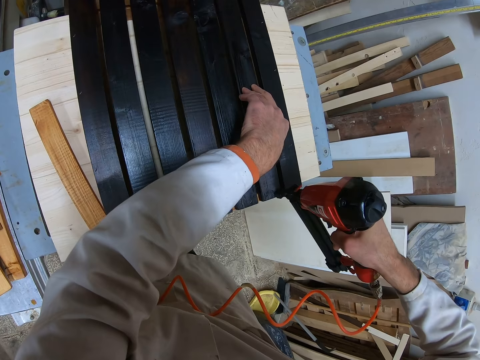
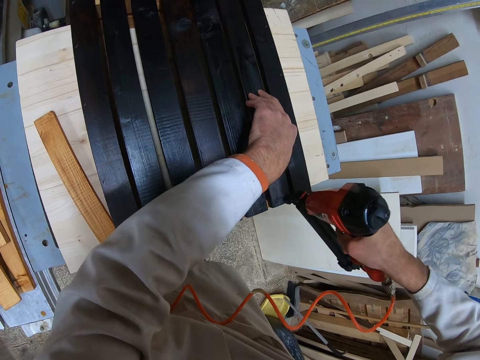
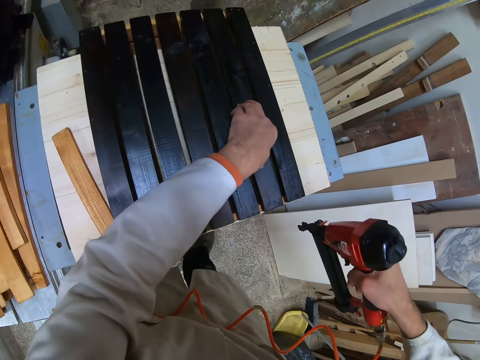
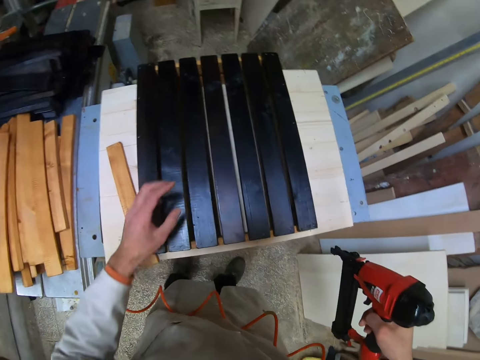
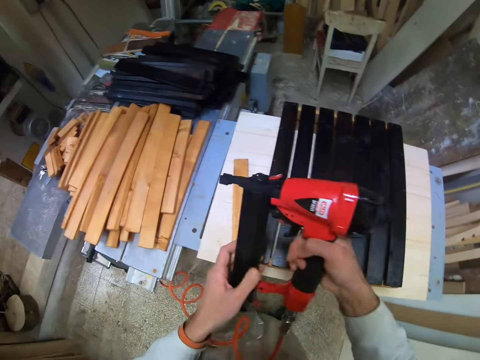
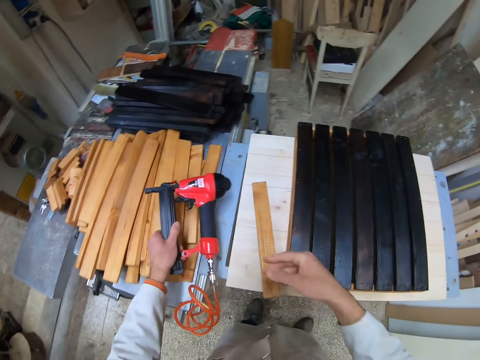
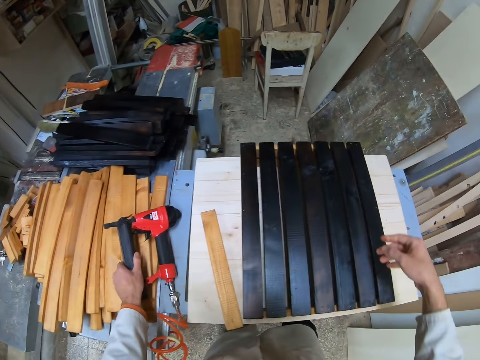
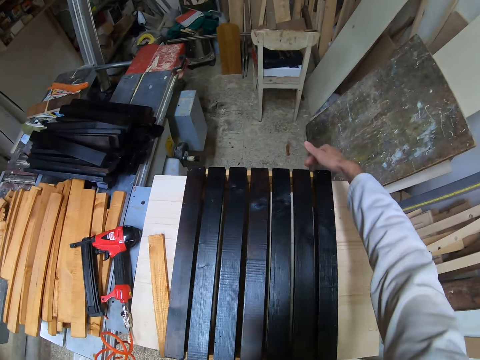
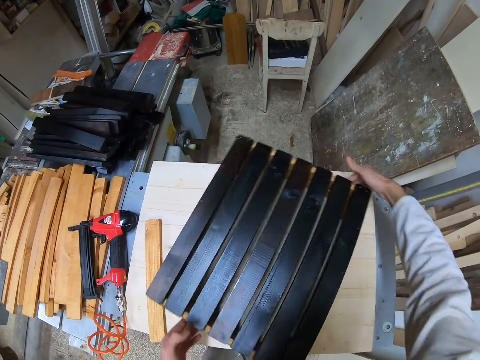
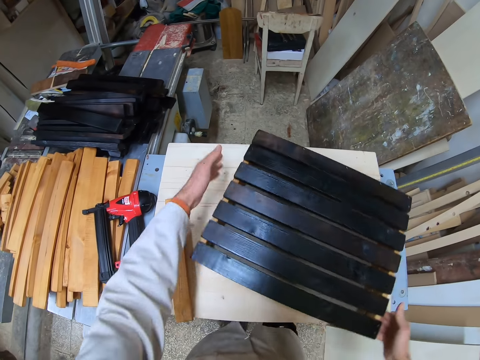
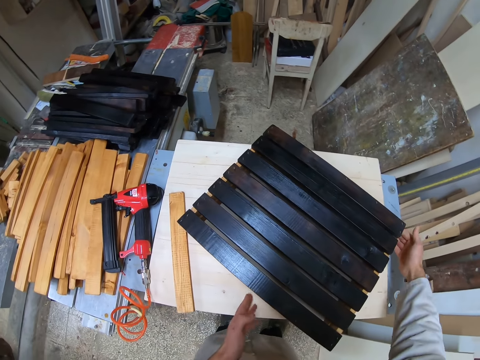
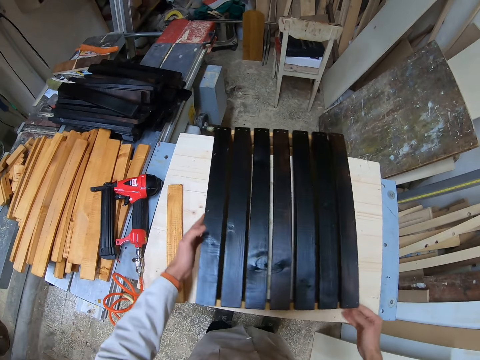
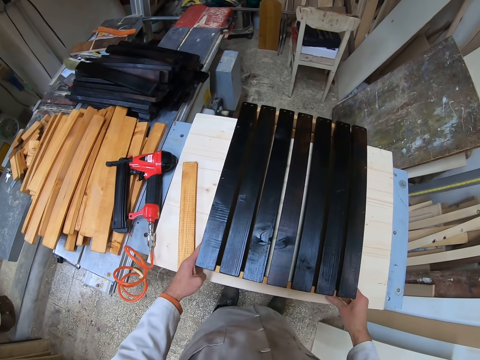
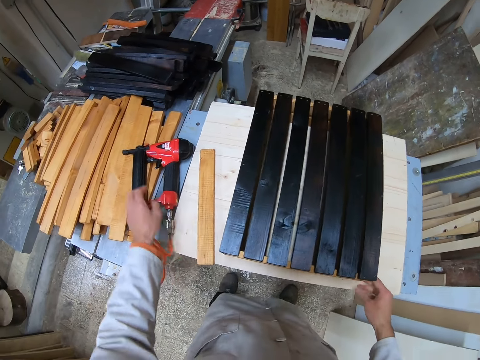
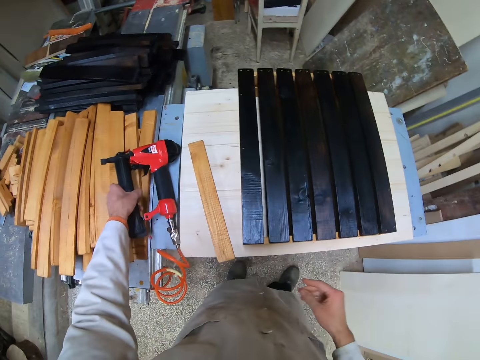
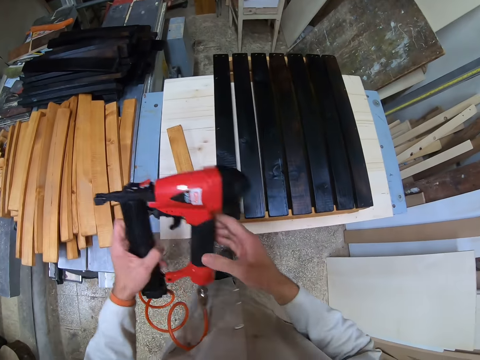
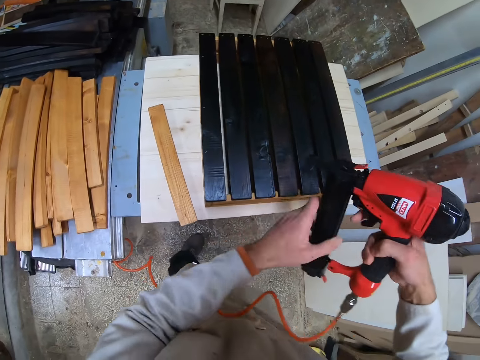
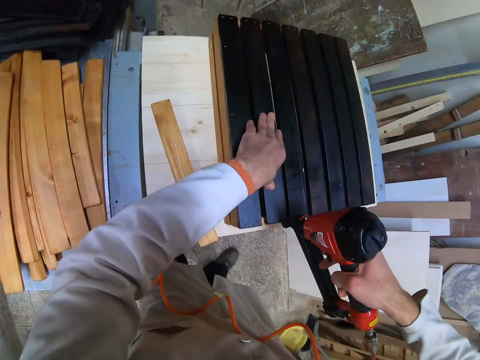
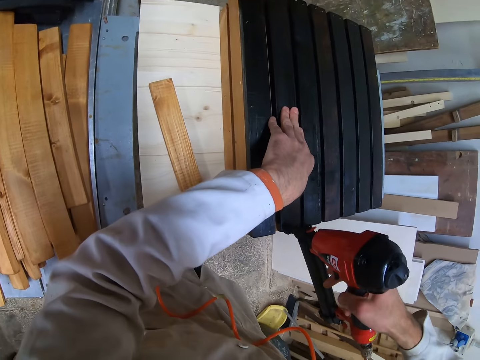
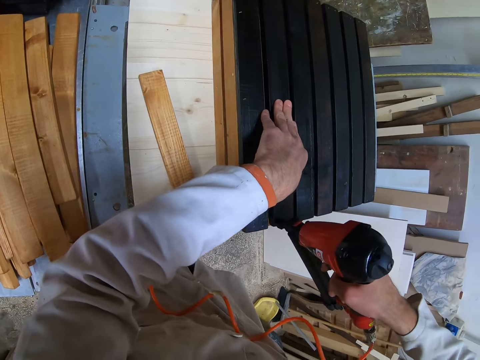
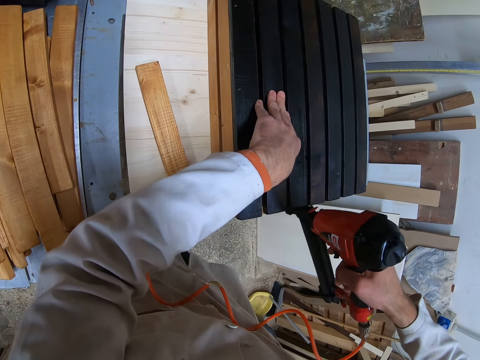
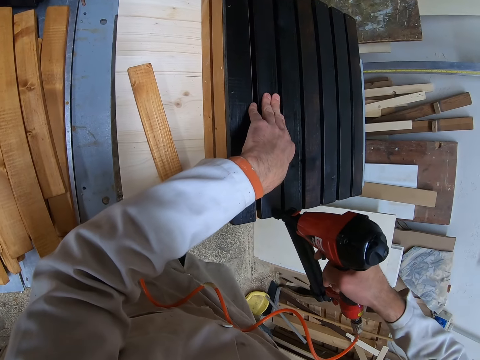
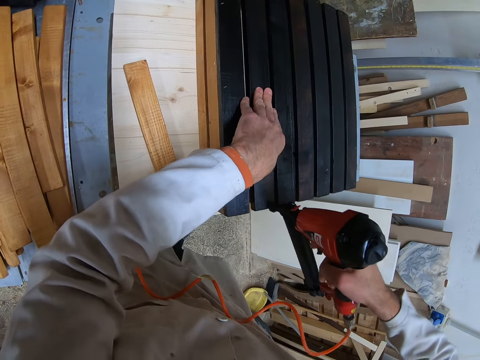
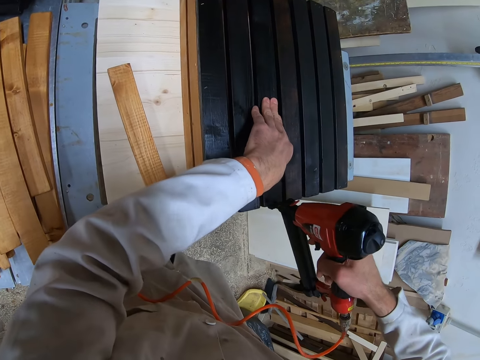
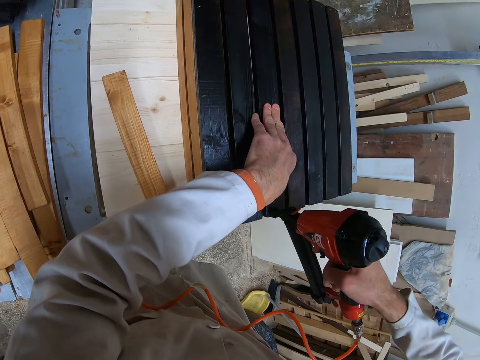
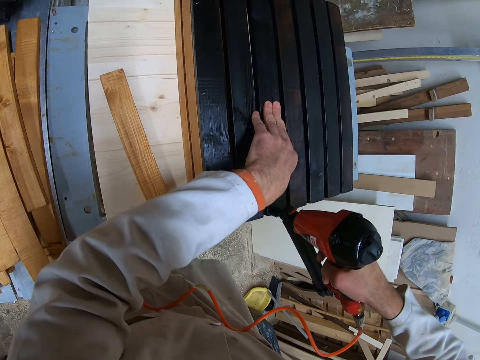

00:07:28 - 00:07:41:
The camera wearer puts the nail gun on the timber. They turn the set of wood. They take the nail gun. They drive nails in the timber with the nail gun.

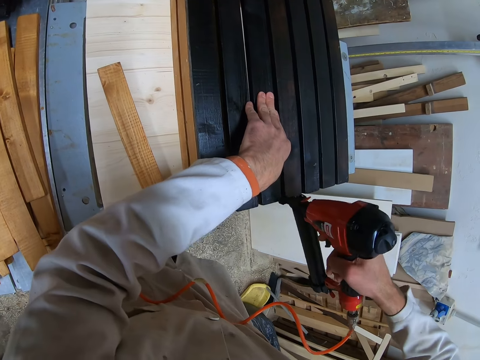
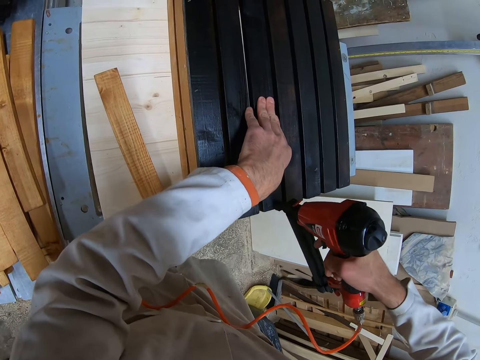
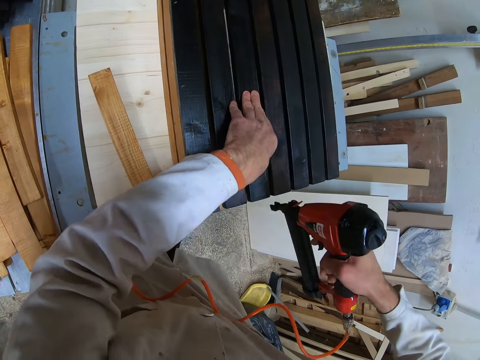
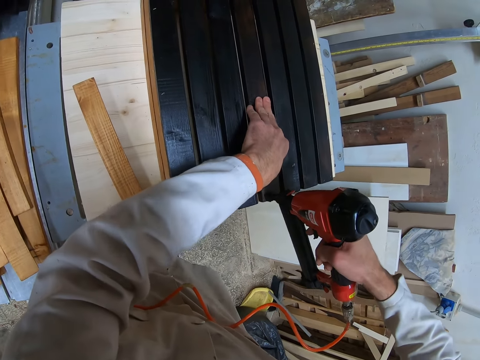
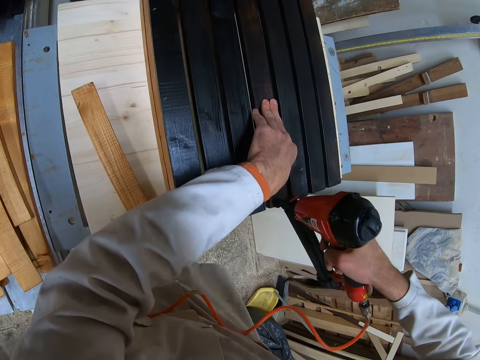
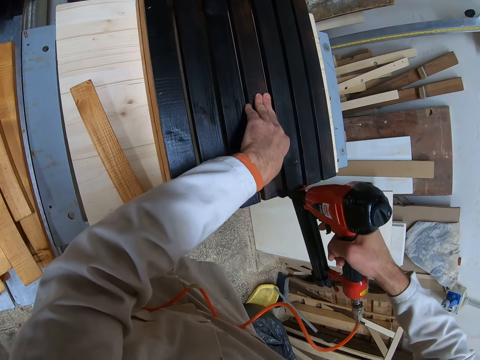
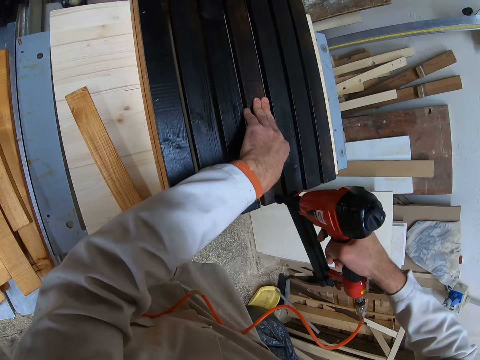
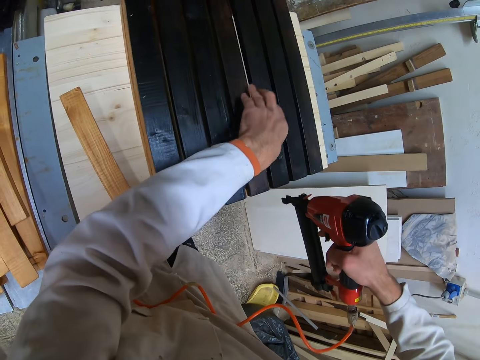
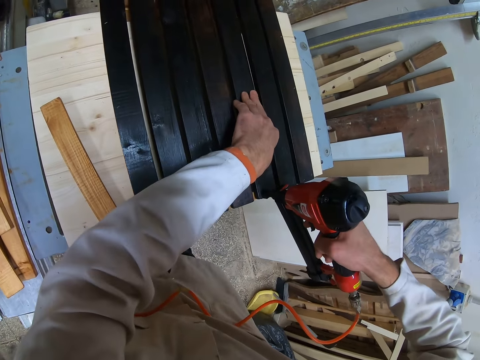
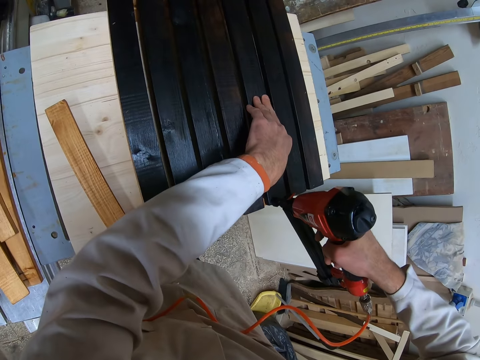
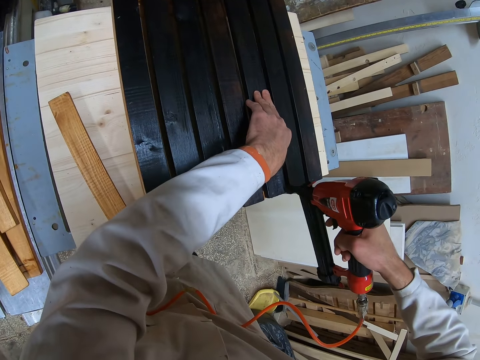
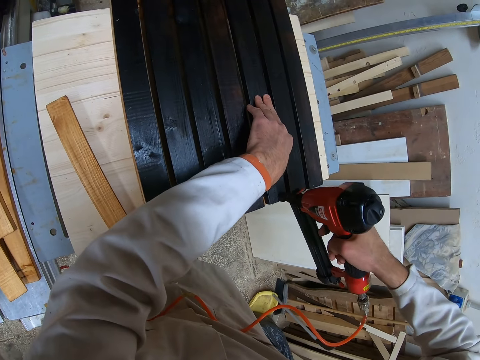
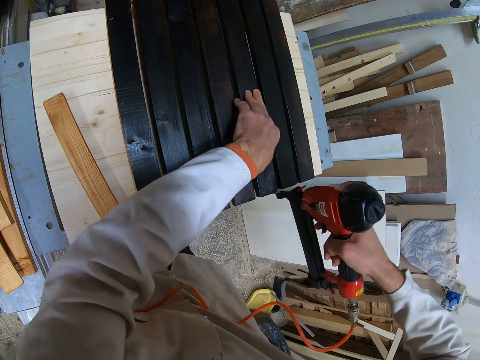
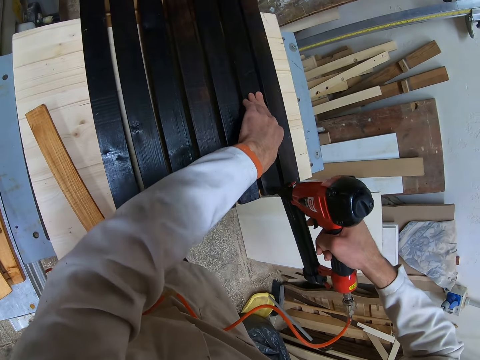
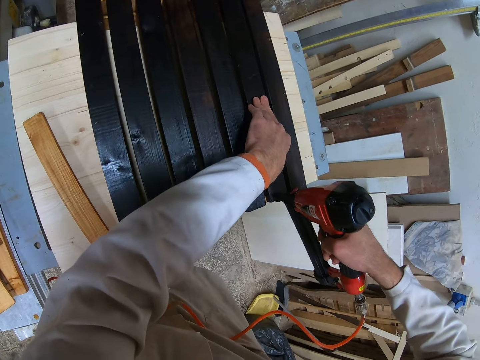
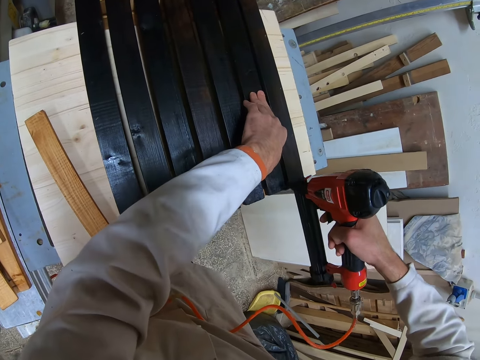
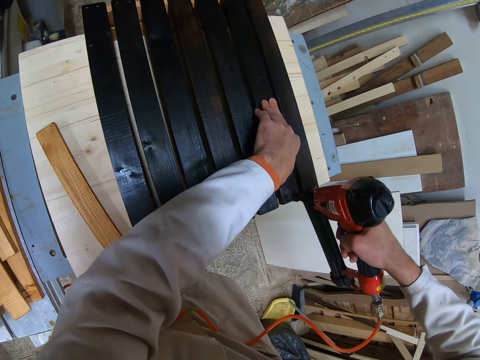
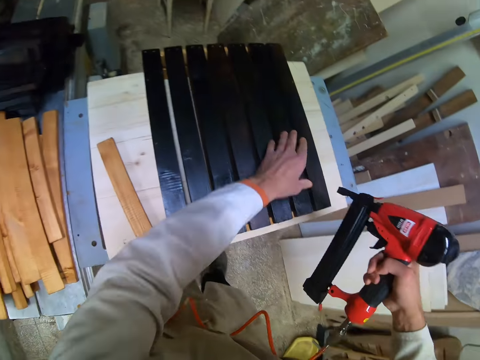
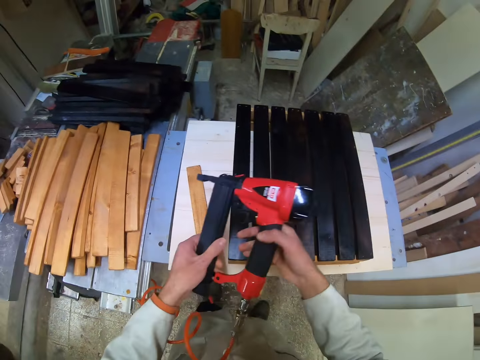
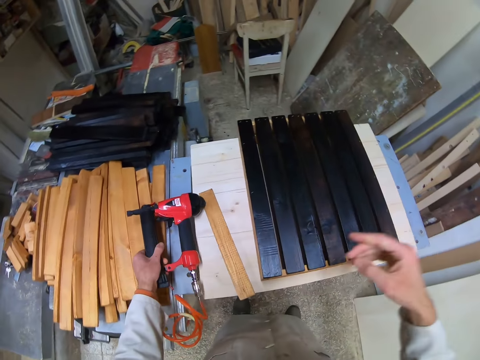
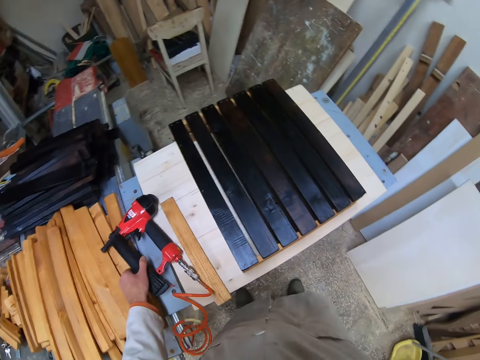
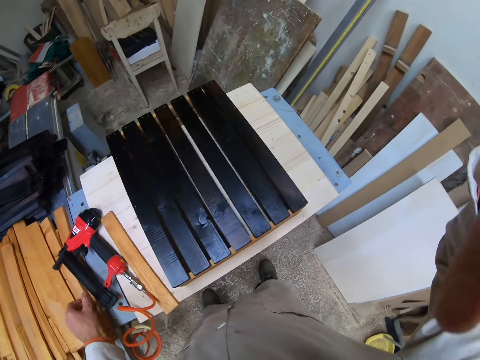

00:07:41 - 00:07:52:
The camera wearer puts the nail gun on the timber.
